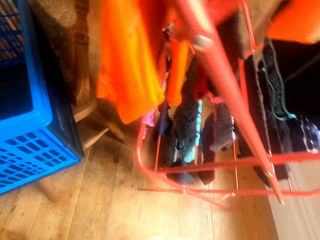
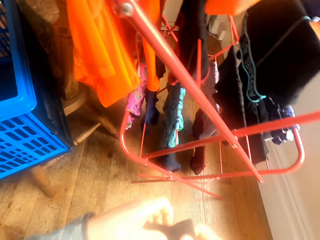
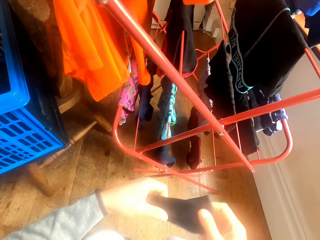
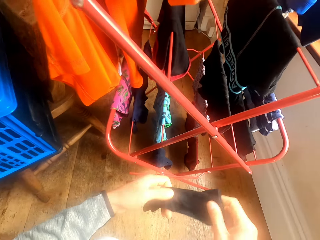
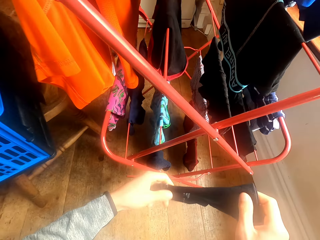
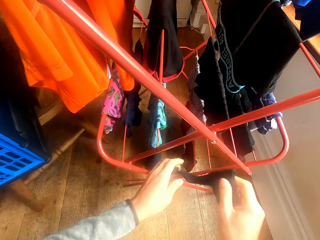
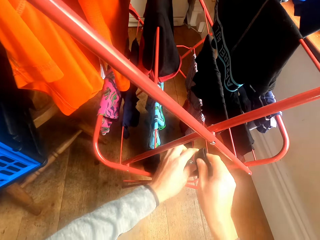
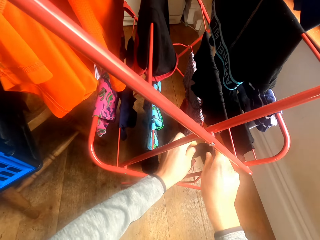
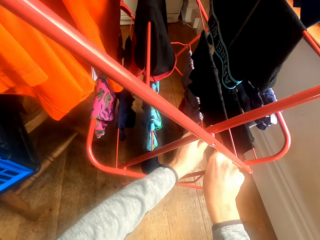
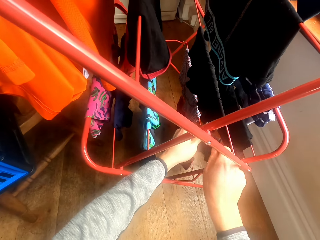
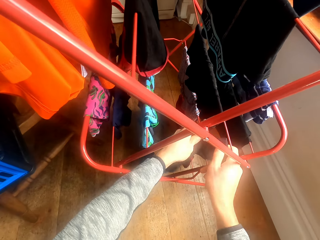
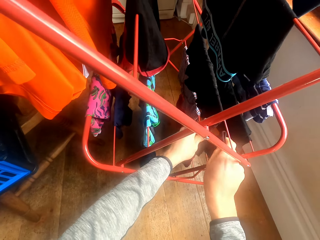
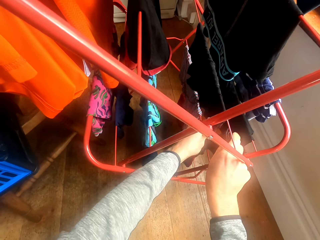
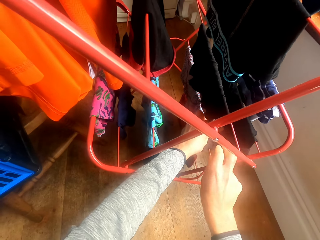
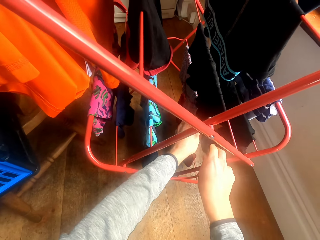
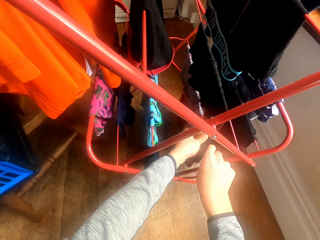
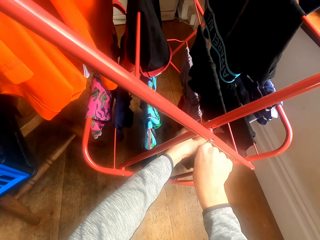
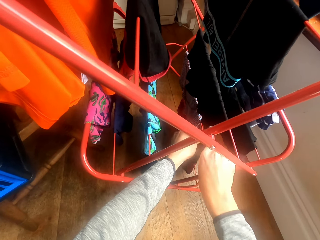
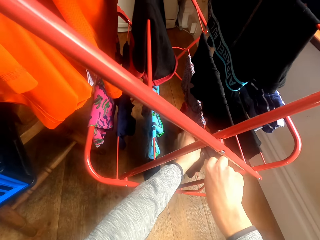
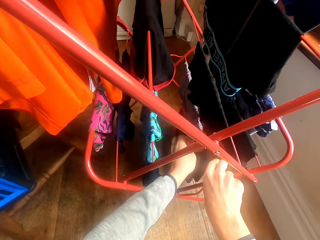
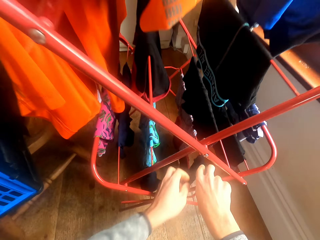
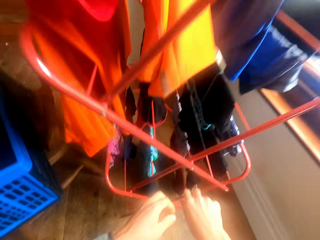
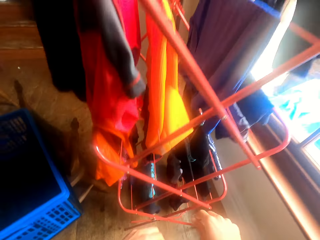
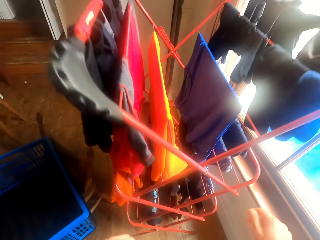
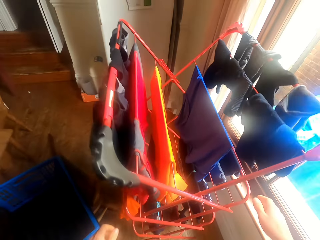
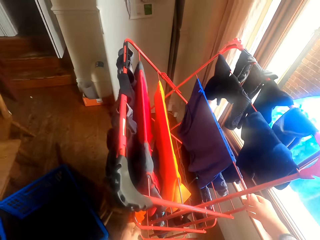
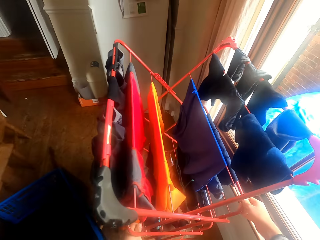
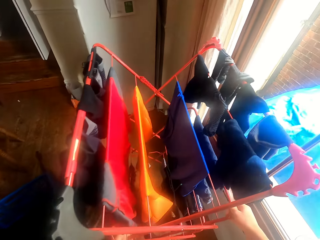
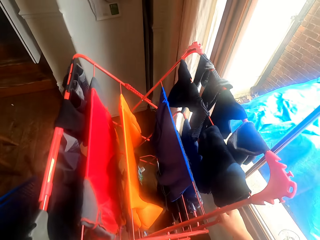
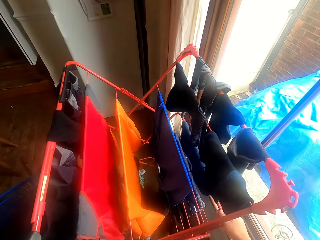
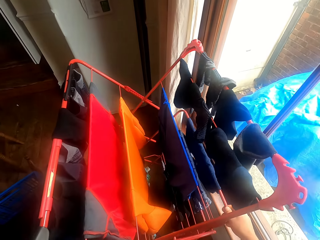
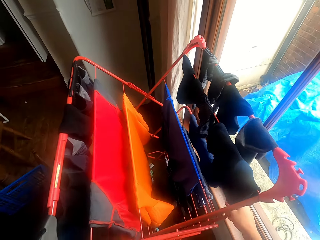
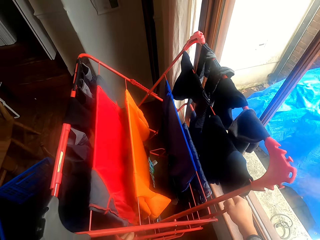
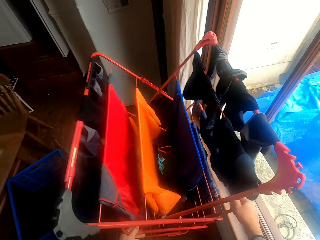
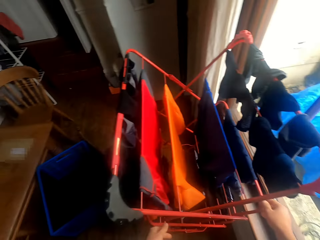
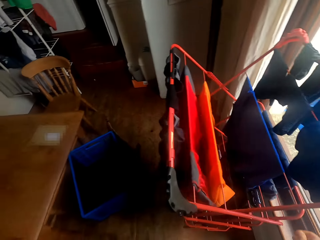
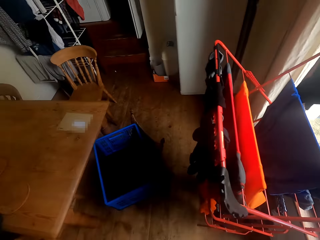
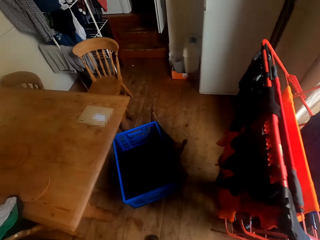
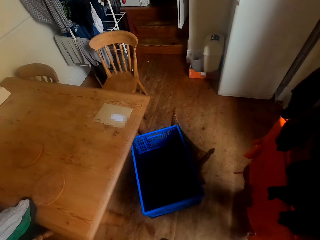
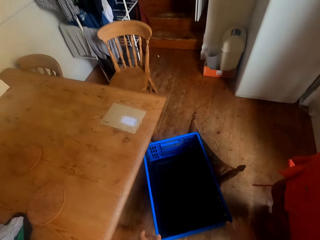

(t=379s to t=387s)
The camera wearer hangs the other socks on the cloth stand. They drag the clothes rack on the floor.

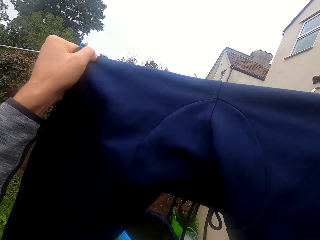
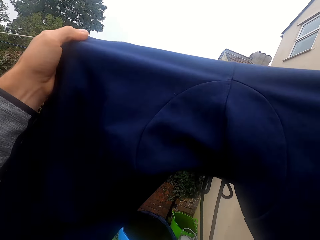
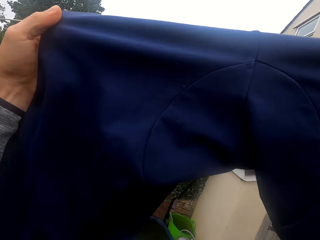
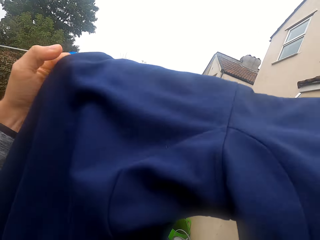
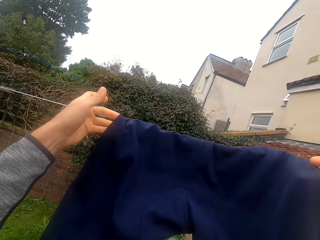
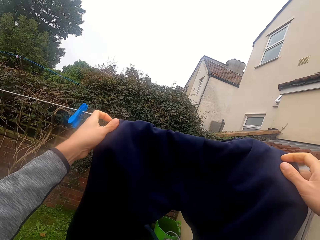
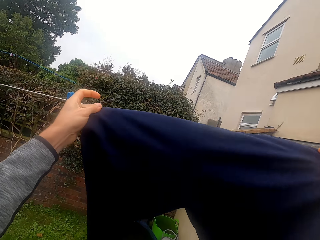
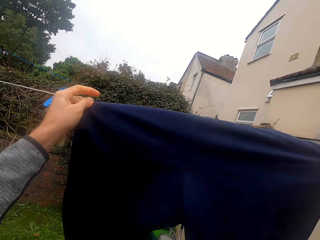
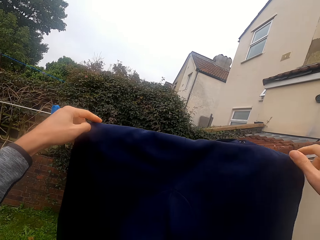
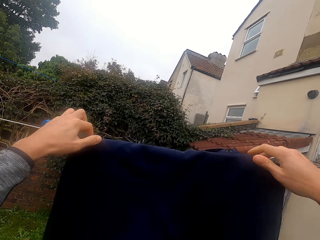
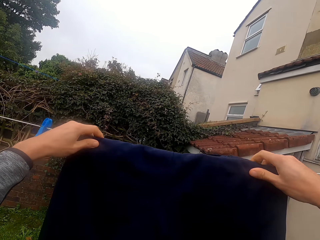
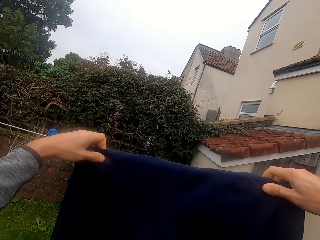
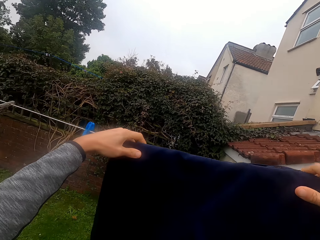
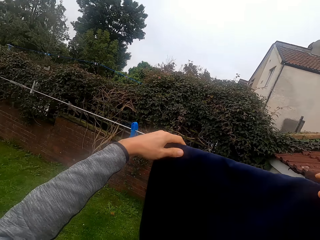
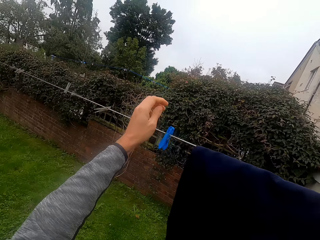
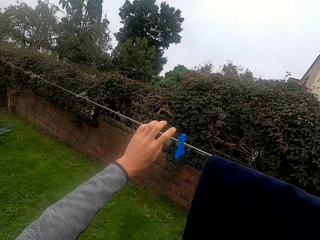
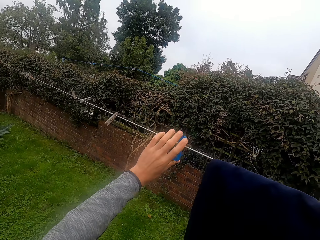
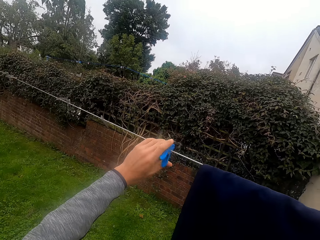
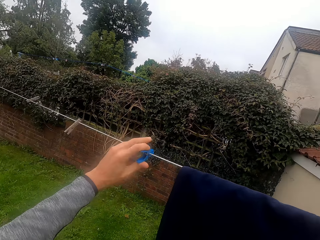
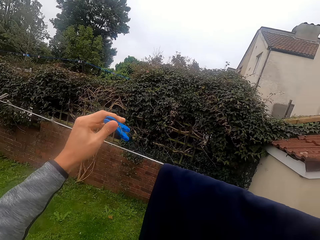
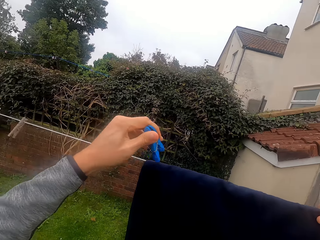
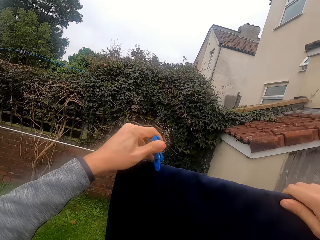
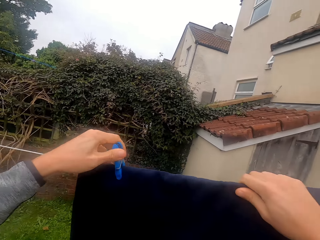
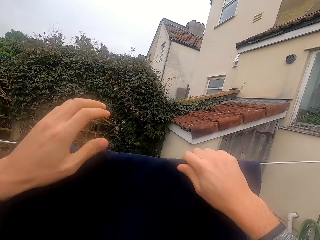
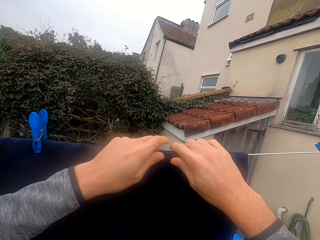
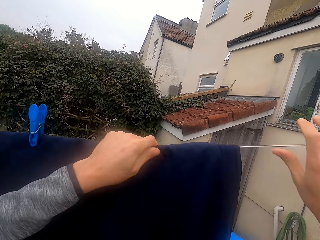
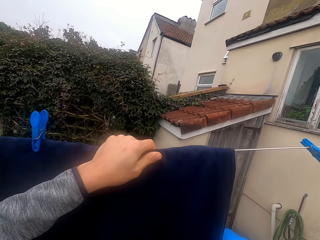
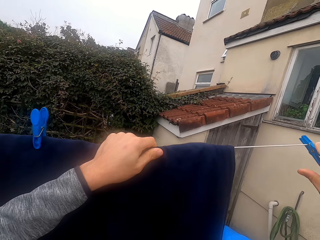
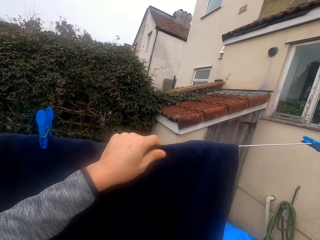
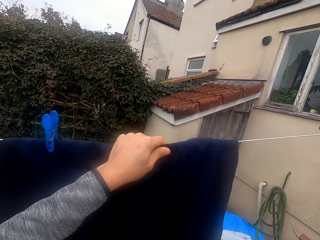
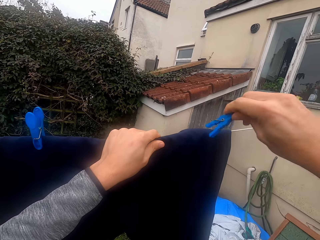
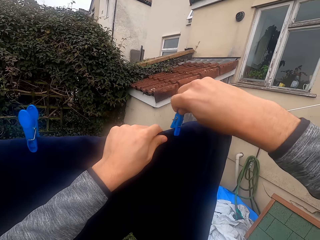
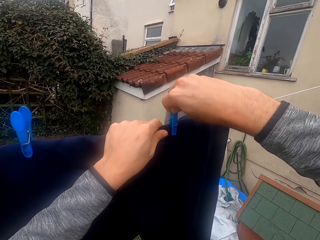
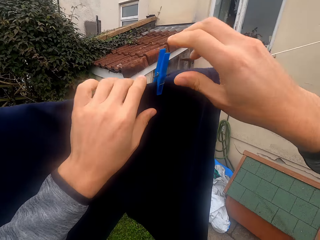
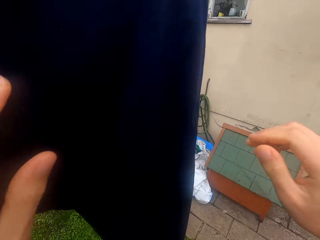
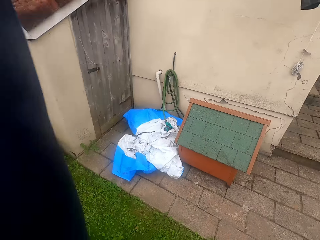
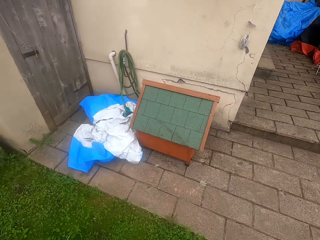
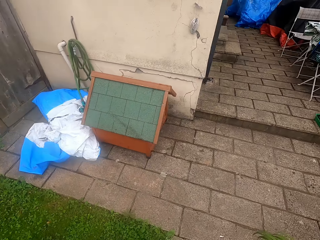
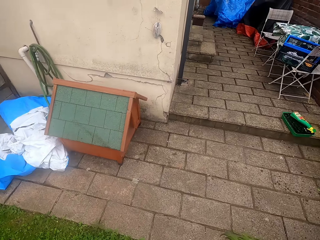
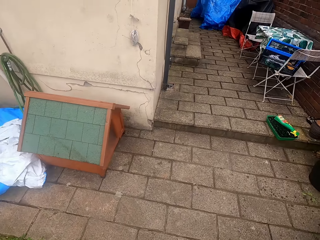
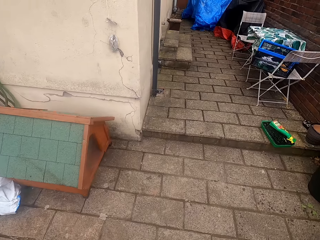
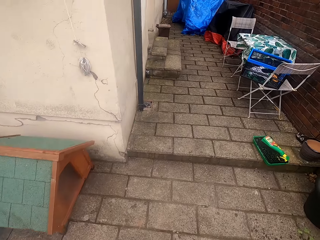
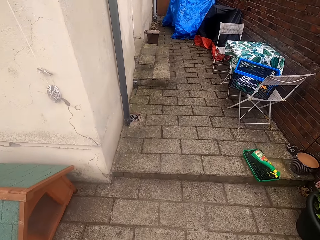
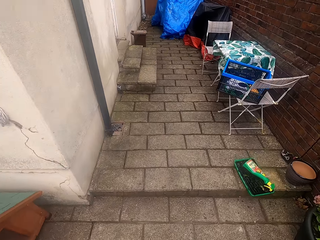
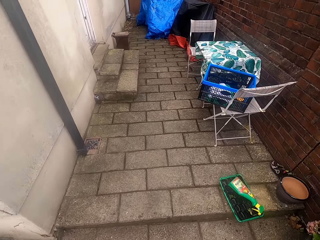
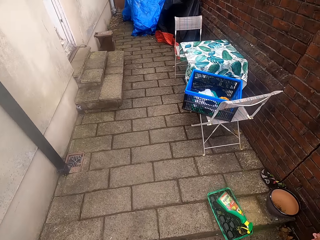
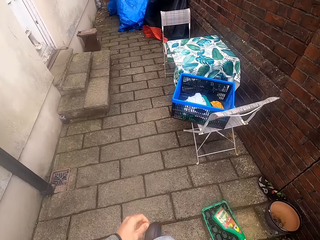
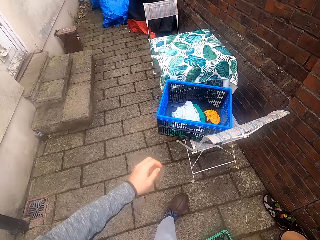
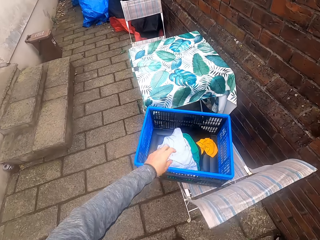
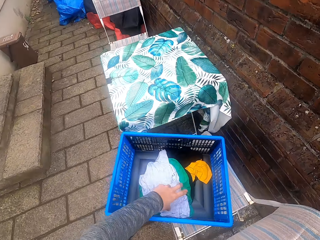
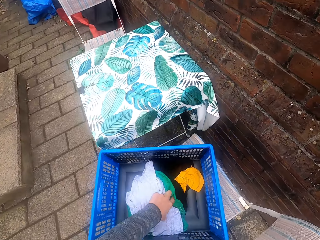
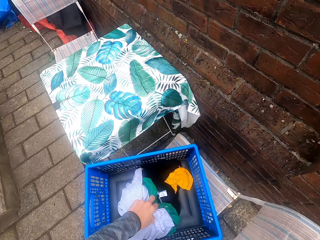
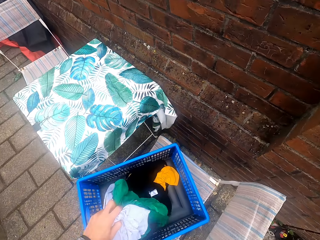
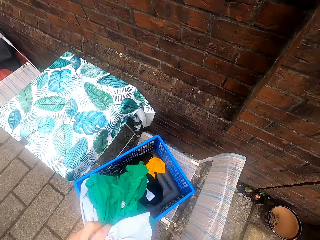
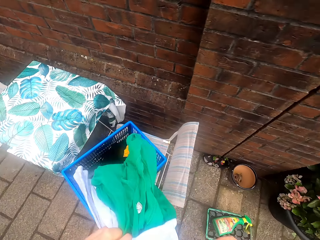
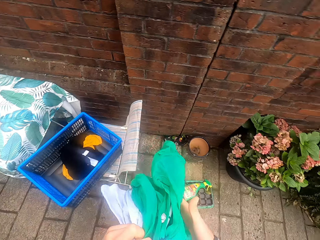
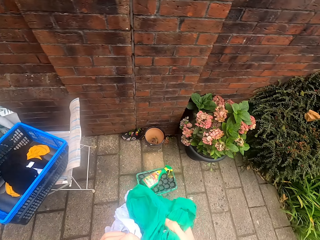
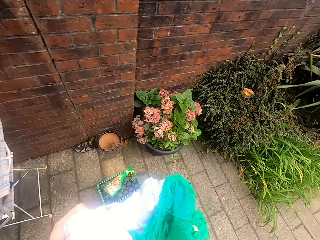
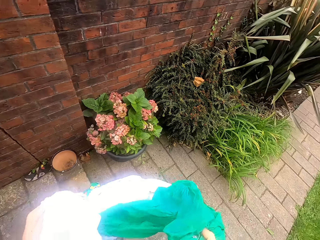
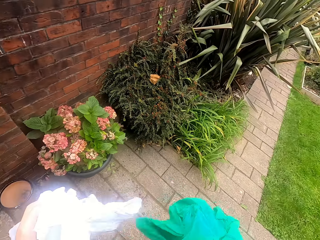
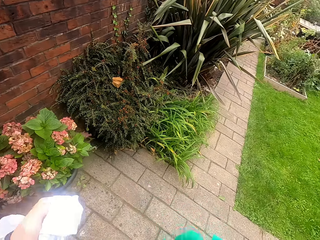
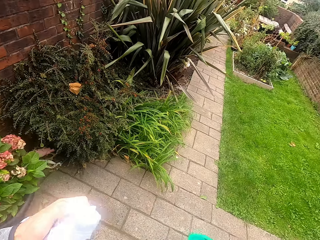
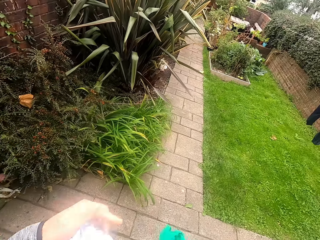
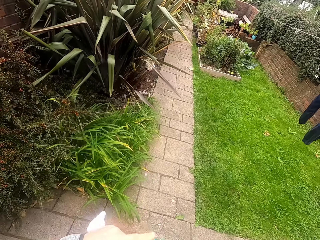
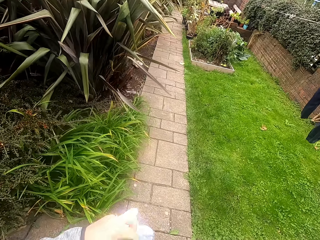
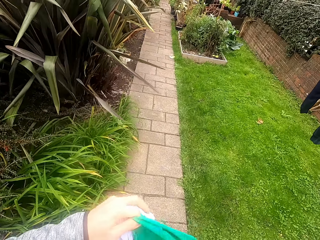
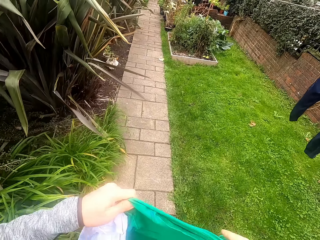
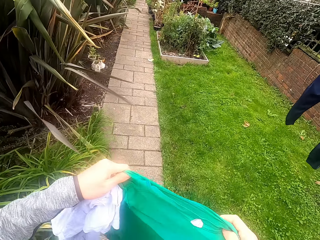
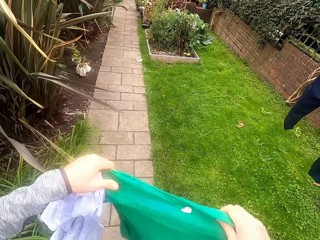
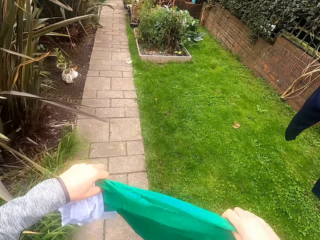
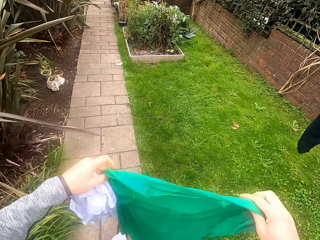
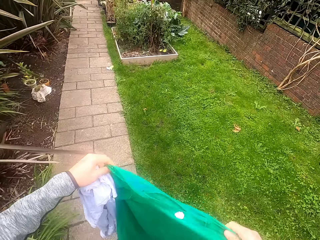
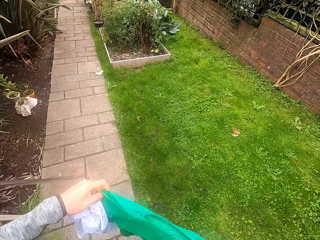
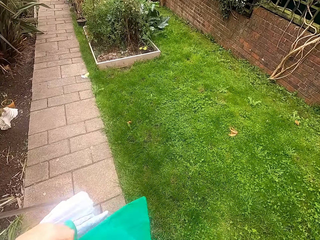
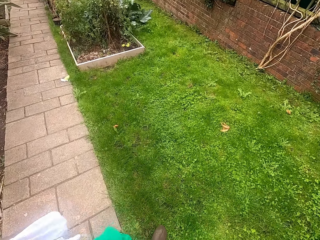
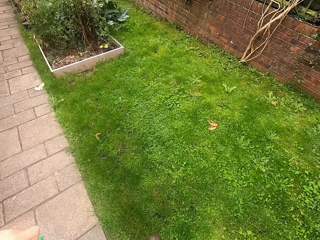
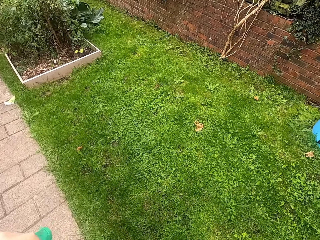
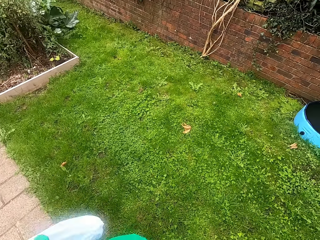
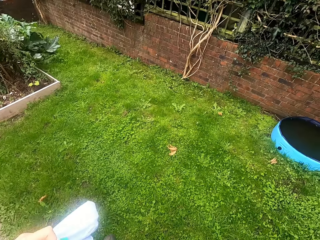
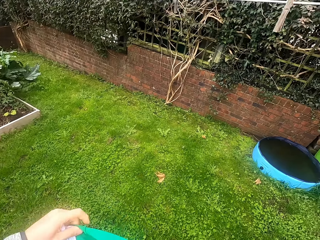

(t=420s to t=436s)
The camera wearer spreads the cloth. He takes the peg on the cloth line, puts the peg on the cloth and holds the cloth with the peg. He takes the peg from the cloth line, puts the peg on the cloth and holds the cloth with the peg. He walks on the pavement. He picks clothes from the crate. He walks on the pavement towards the cloth line. He stretches the cloth in his hand.
